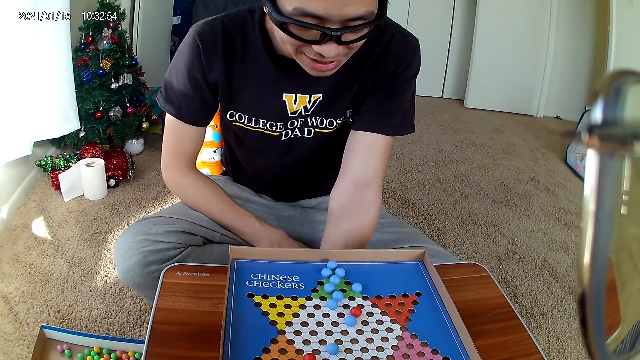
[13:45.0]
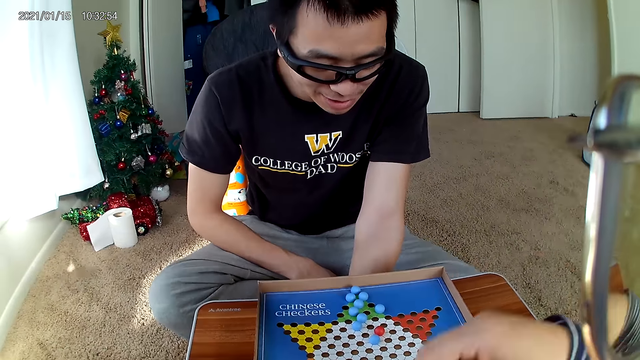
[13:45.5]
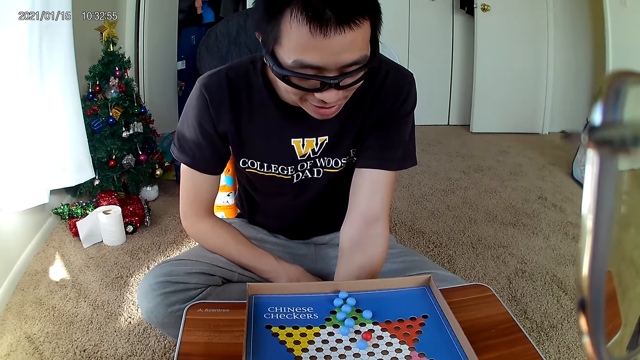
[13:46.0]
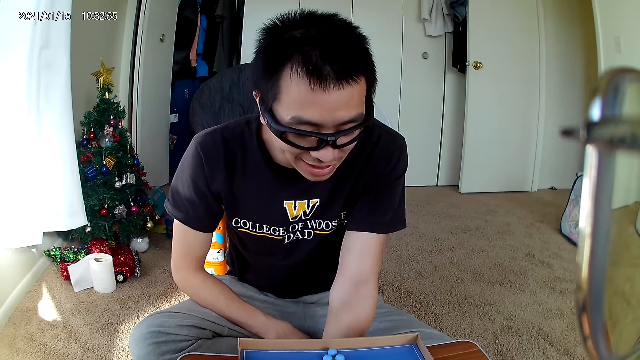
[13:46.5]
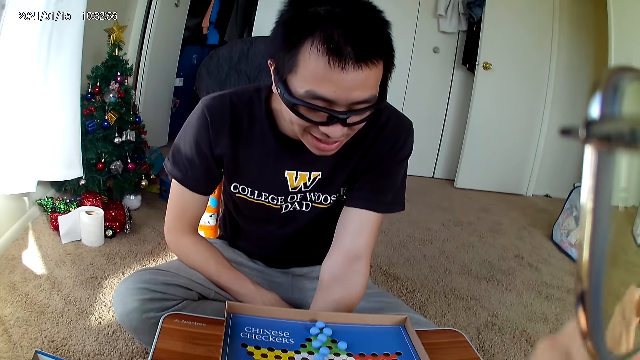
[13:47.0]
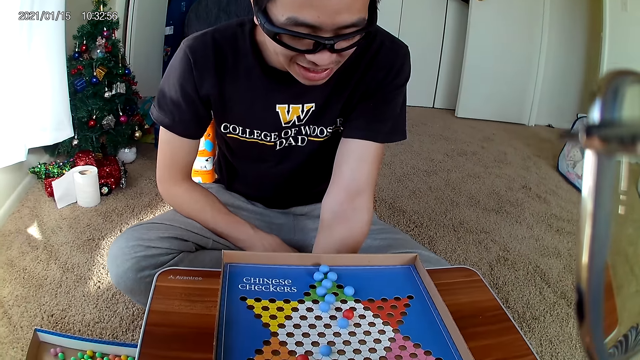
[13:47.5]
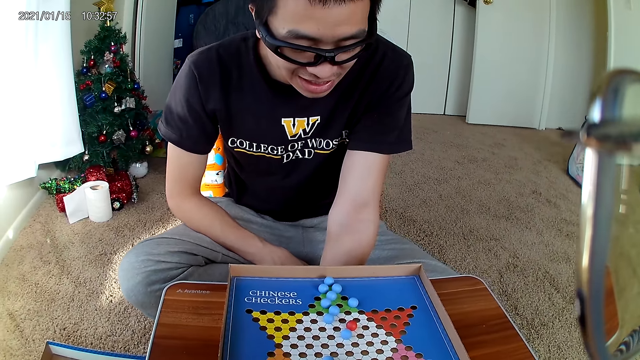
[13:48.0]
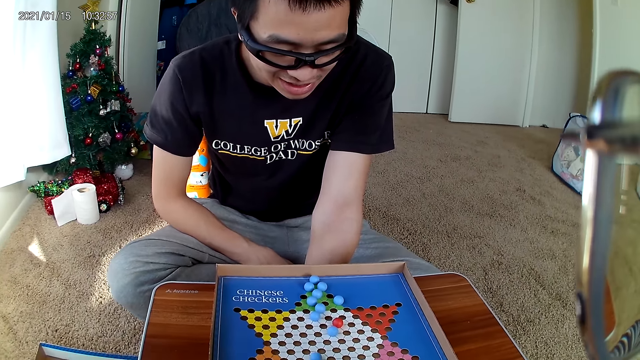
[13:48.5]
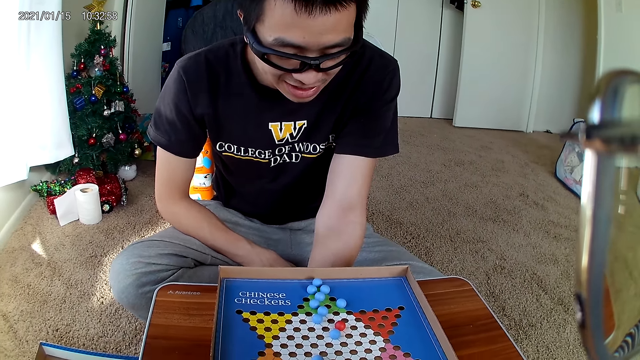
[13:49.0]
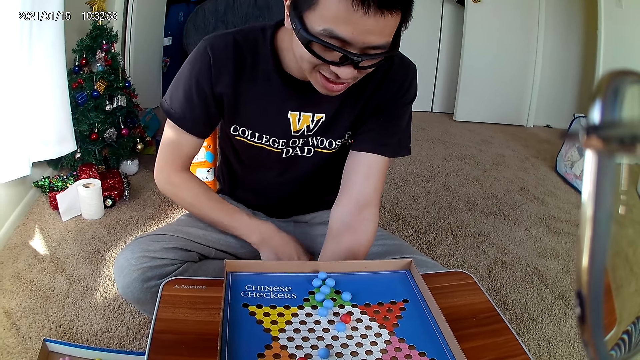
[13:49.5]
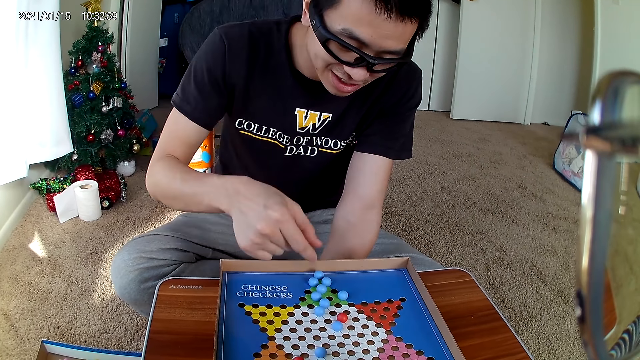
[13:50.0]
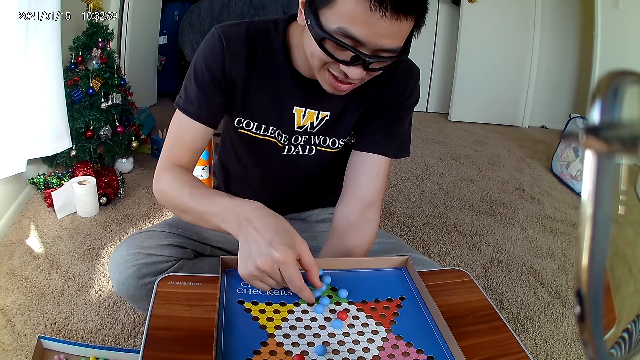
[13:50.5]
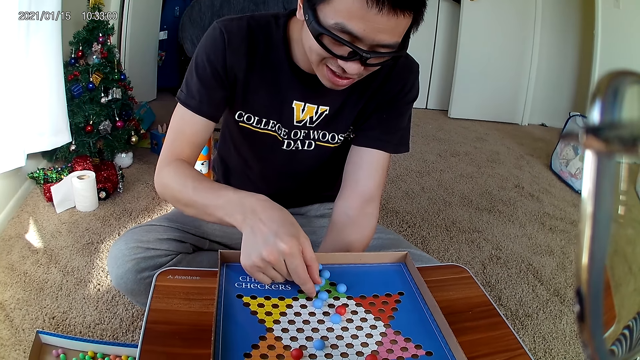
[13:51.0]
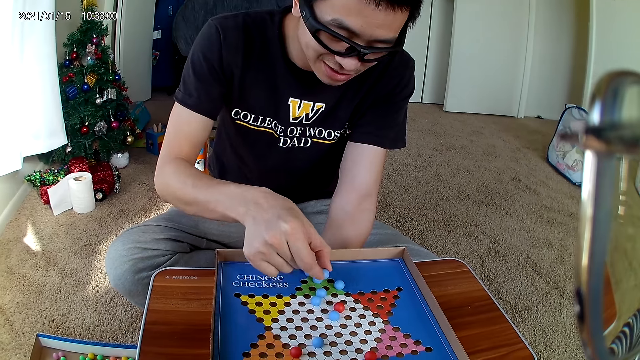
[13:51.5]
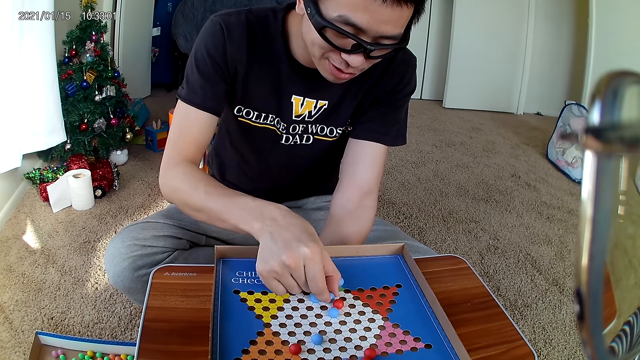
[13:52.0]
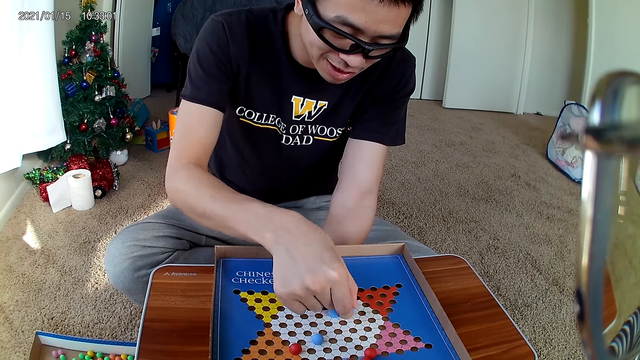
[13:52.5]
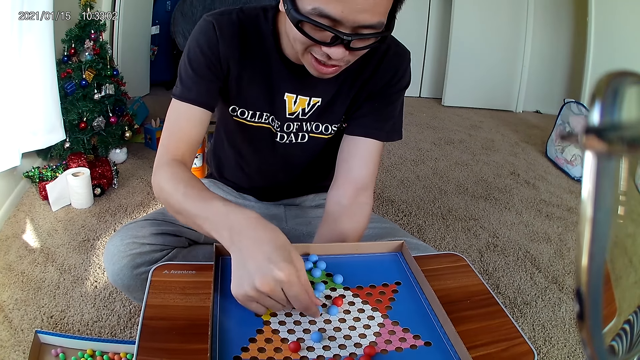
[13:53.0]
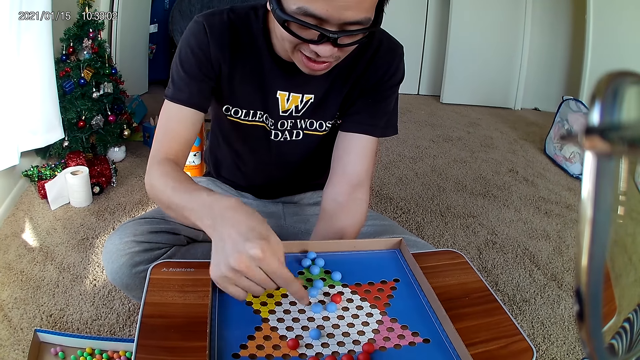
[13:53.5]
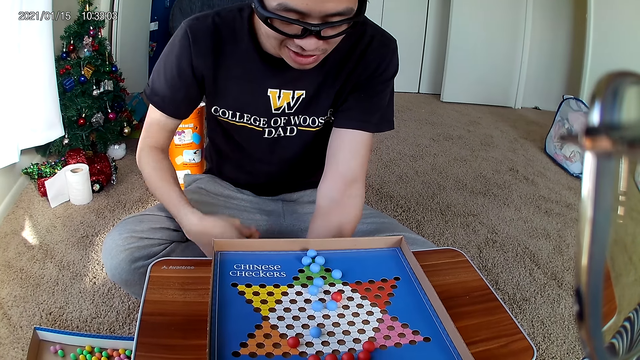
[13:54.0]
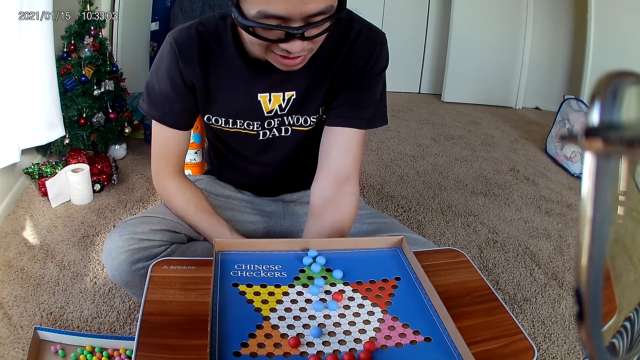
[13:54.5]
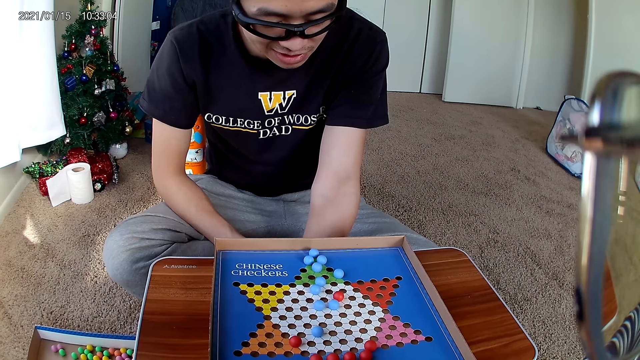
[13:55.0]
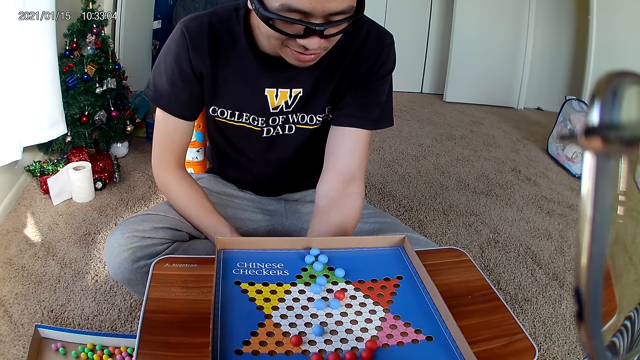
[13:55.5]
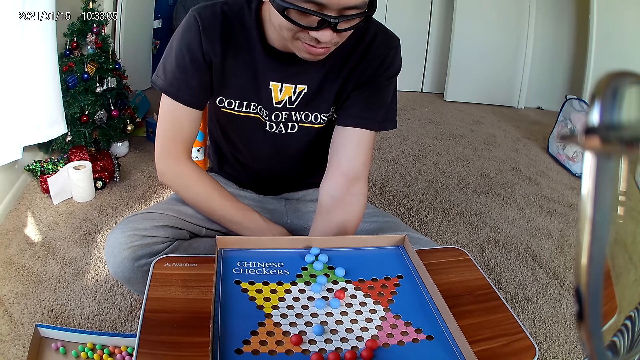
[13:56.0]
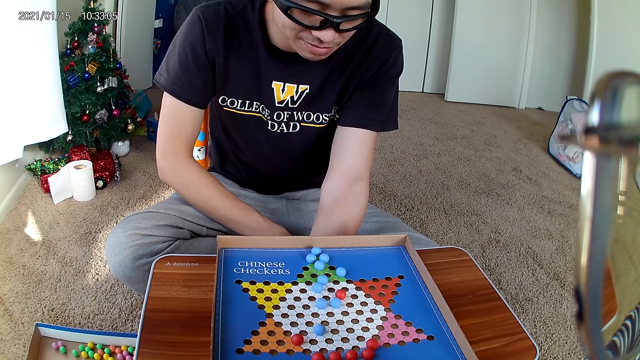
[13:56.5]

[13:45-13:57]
A man leans closer to the gameboard. The man picks up a marble and moves a blue marble piece on the checkers board to a new position. The man drops the marble.

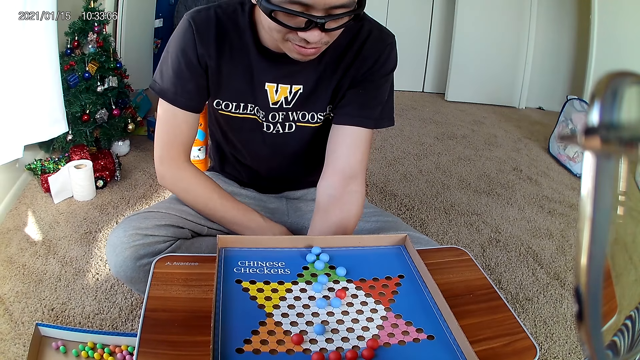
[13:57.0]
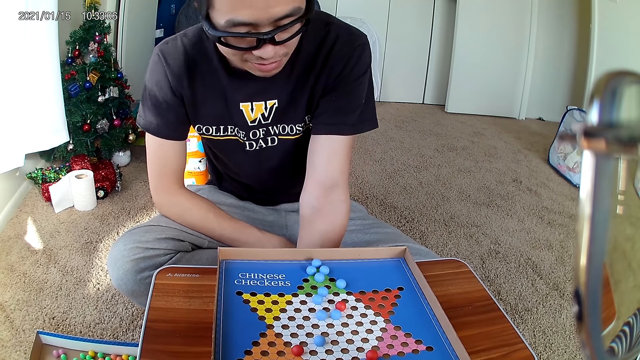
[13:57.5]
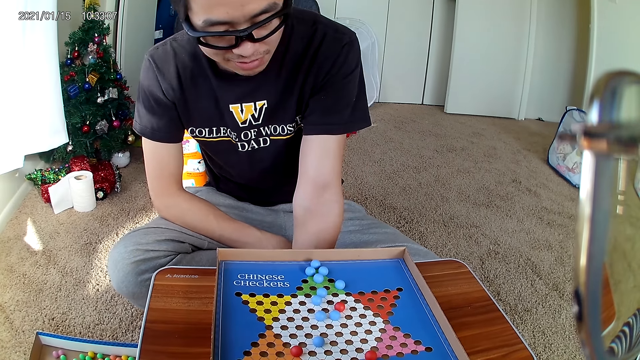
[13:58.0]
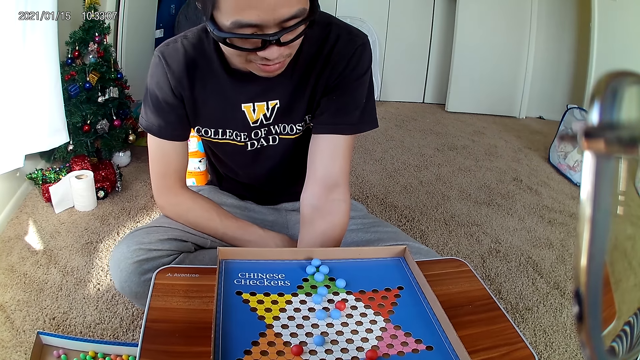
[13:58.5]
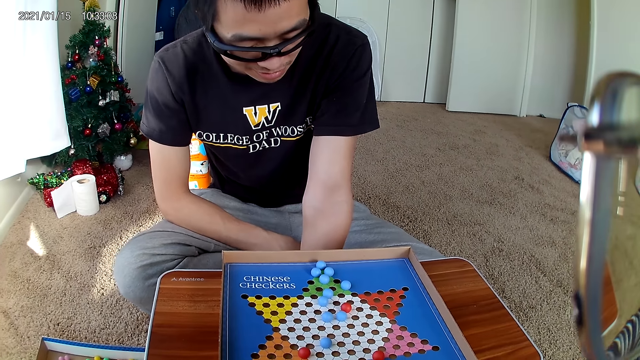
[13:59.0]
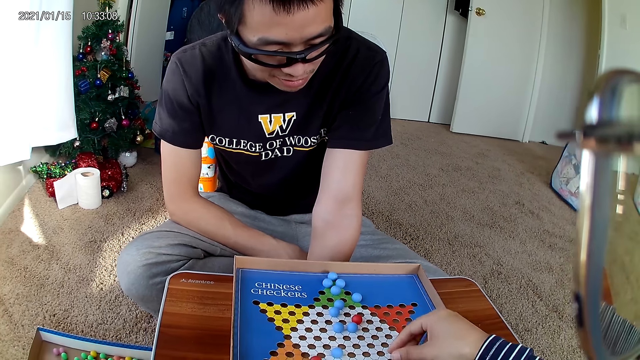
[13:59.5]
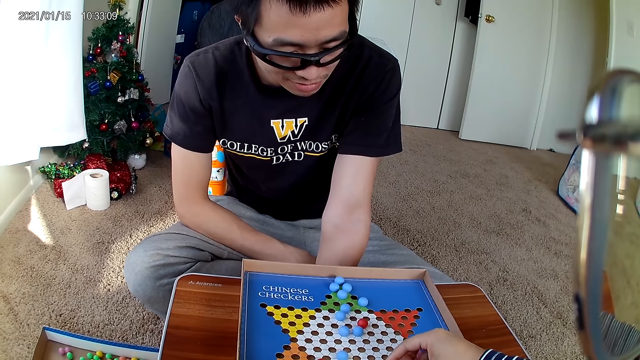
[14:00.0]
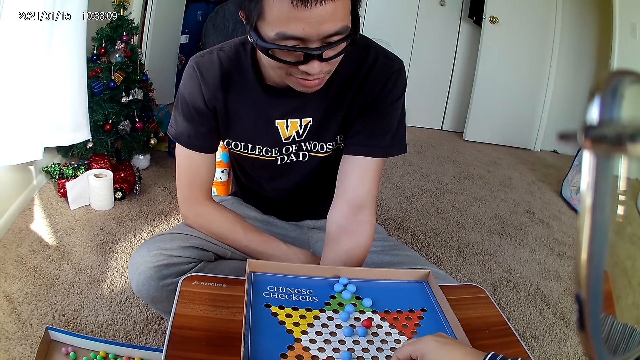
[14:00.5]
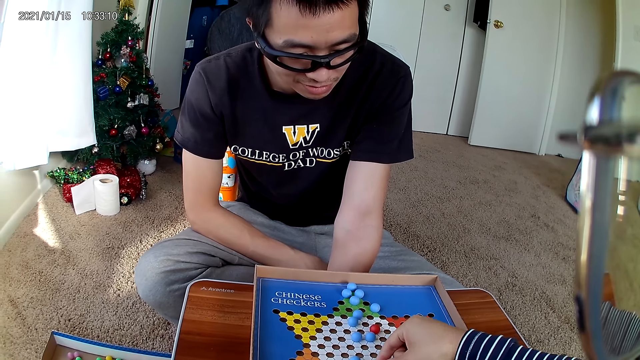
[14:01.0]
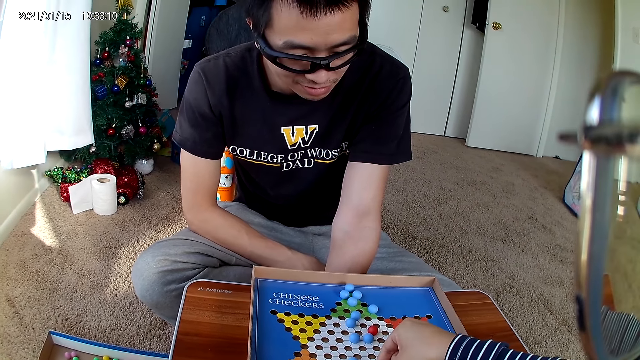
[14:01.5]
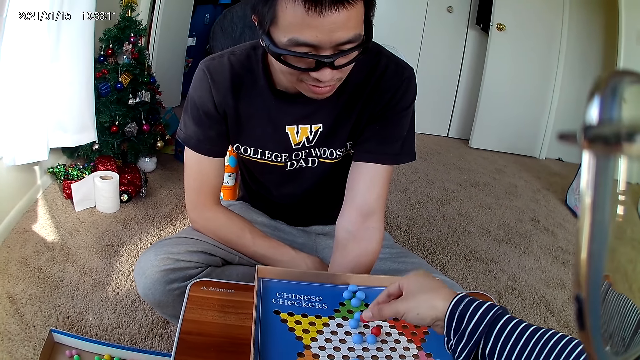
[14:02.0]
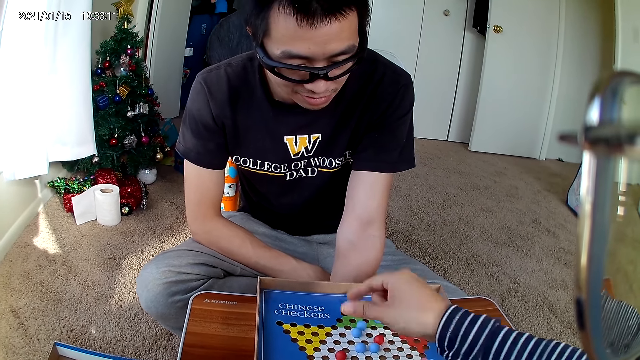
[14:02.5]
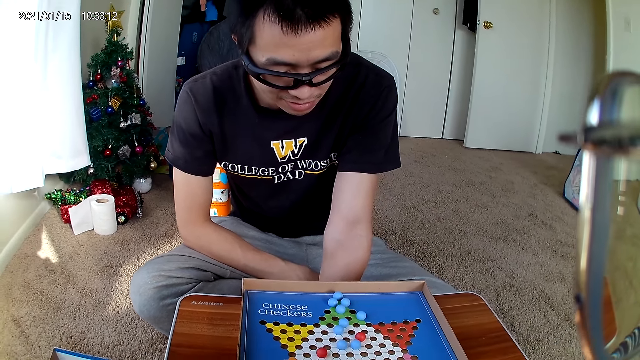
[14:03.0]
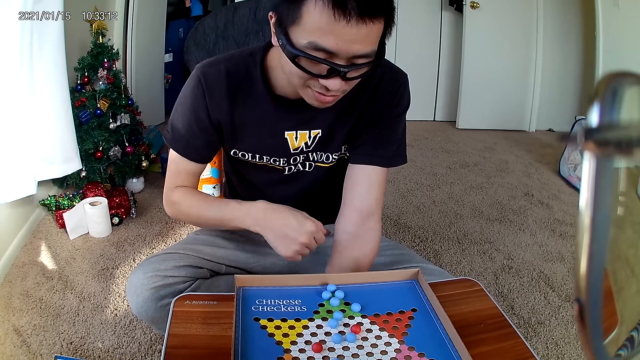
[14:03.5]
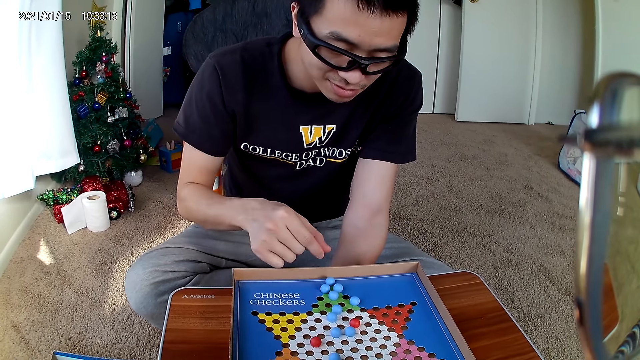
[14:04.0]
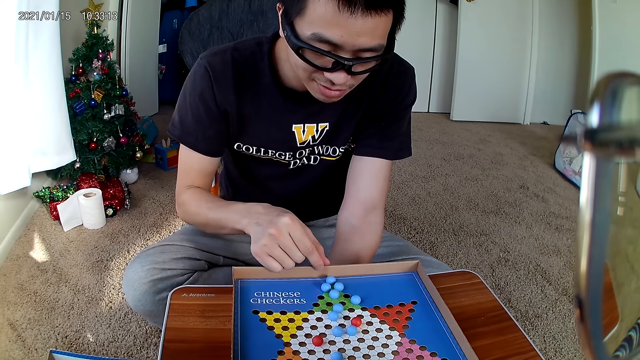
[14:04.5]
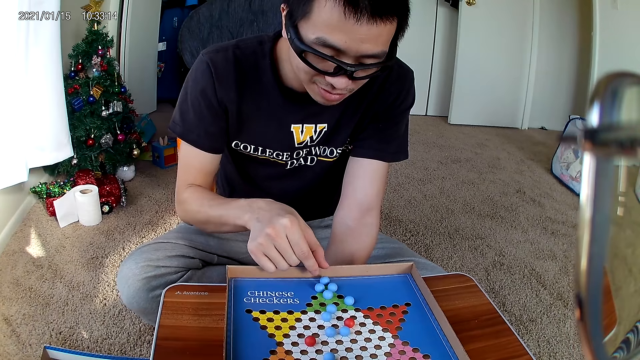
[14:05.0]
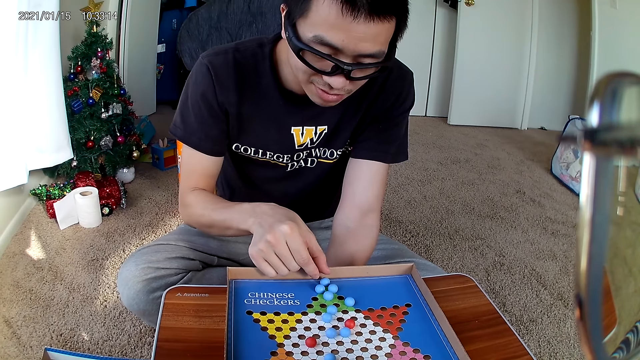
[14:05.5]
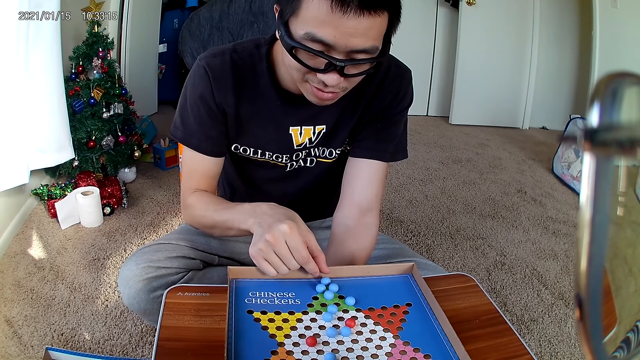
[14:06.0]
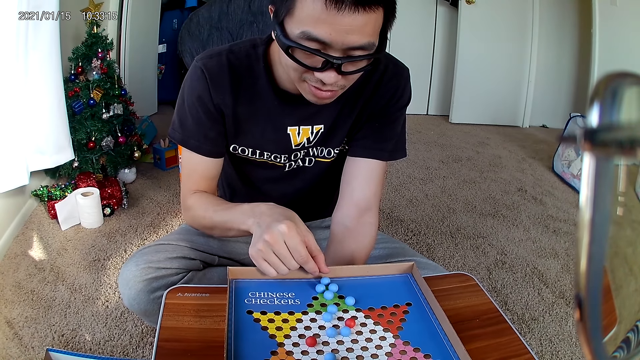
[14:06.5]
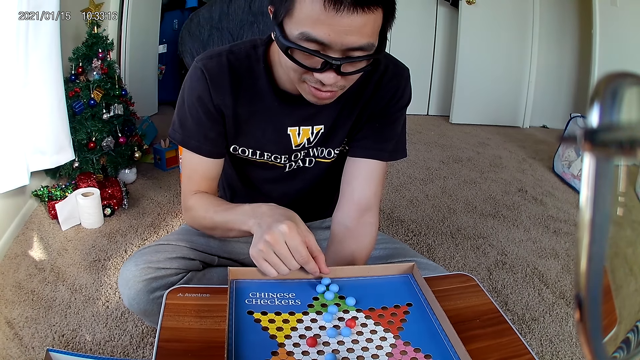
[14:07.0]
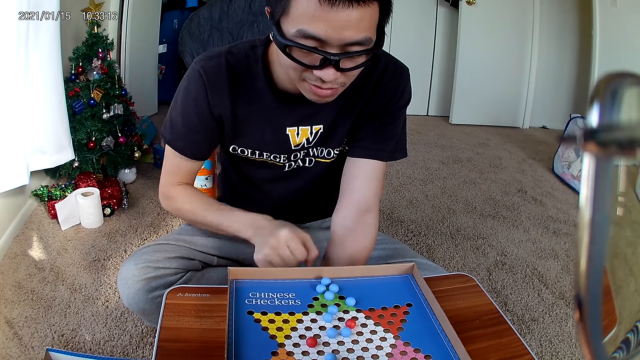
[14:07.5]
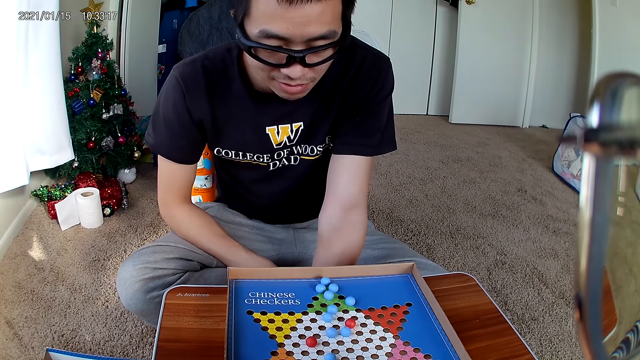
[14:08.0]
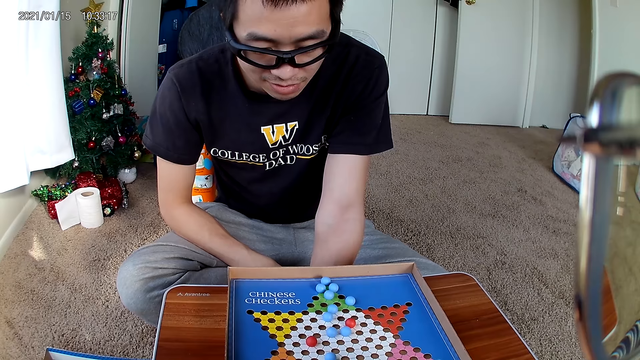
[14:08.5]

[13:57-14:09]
The camera wearer picks up a marble. They move a red marble piece on the checkers board to a new position. They drop the marble.
